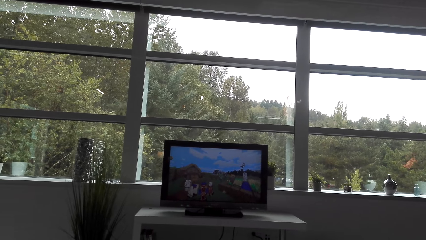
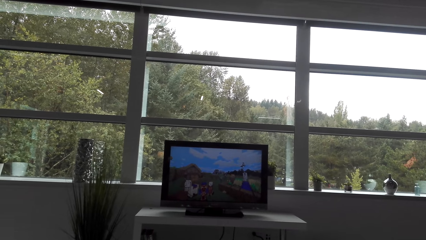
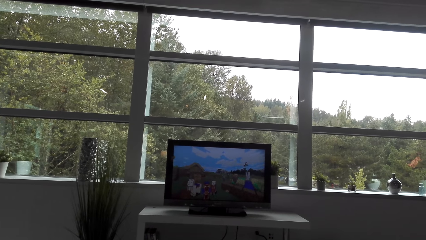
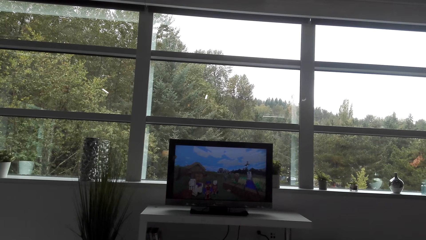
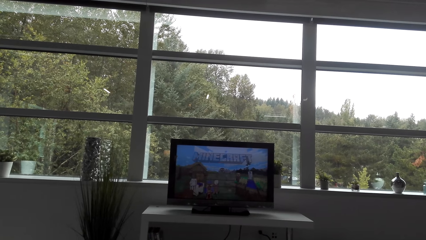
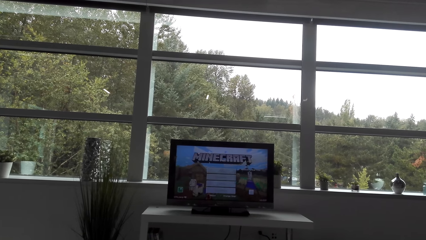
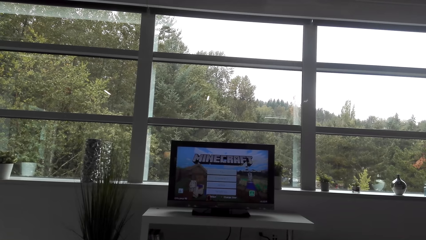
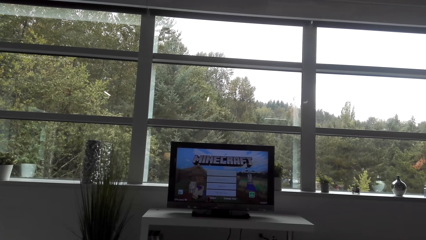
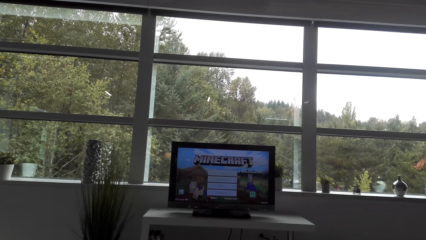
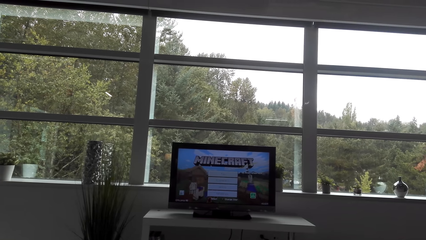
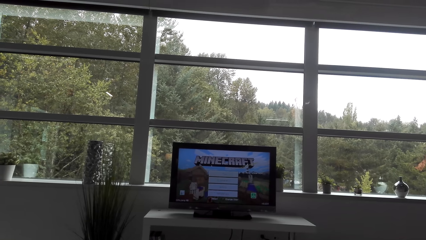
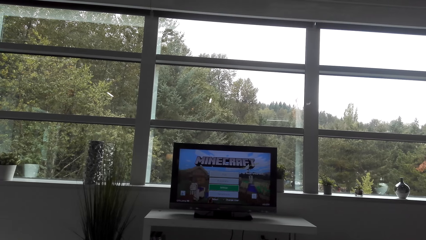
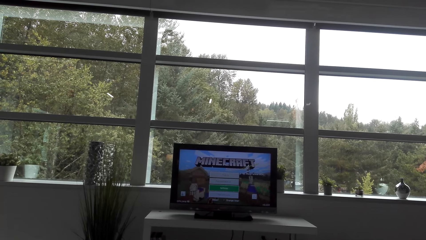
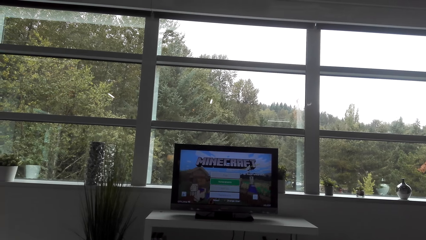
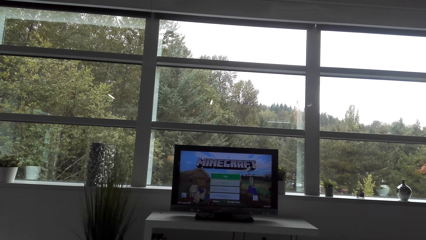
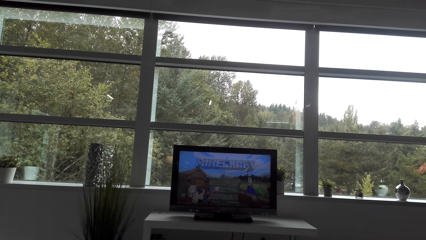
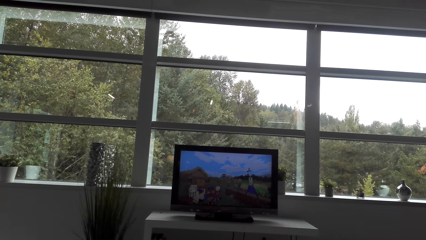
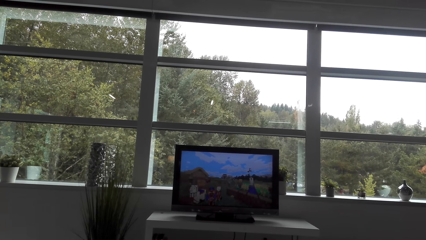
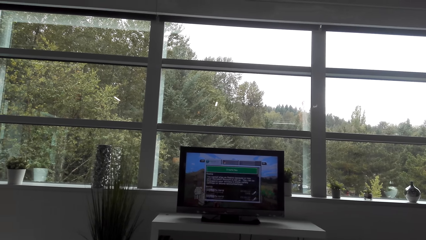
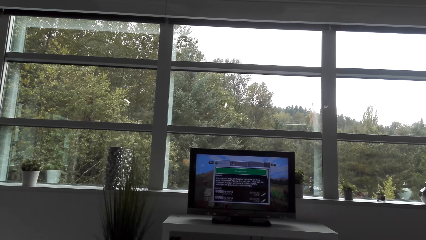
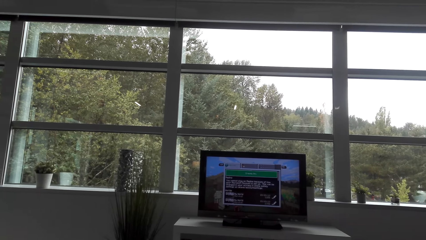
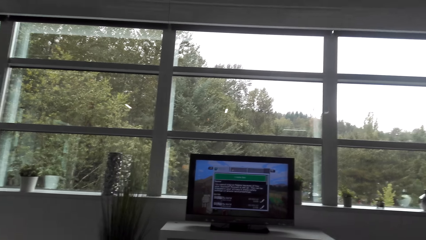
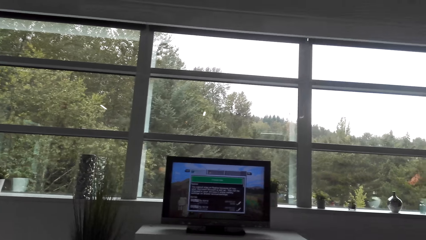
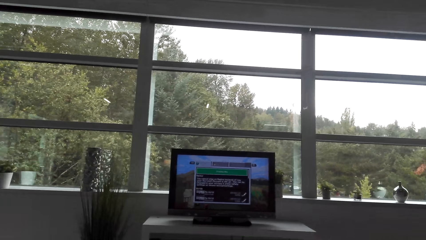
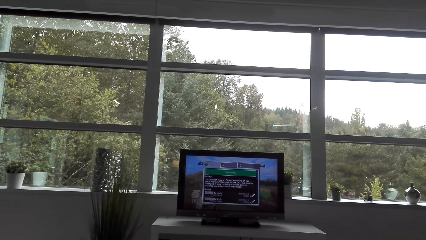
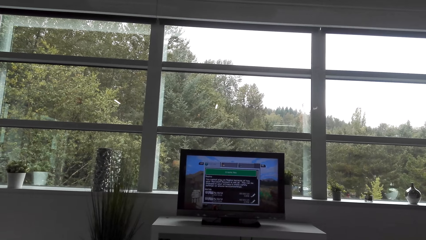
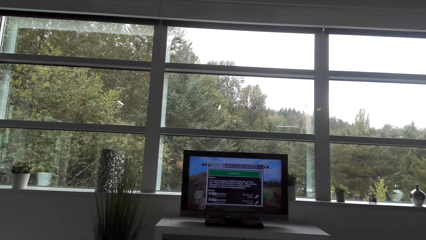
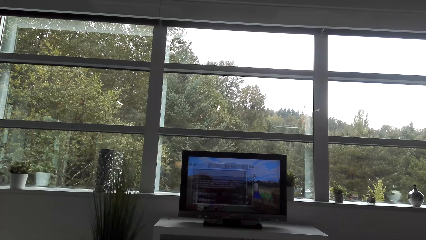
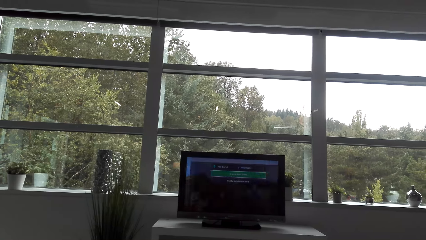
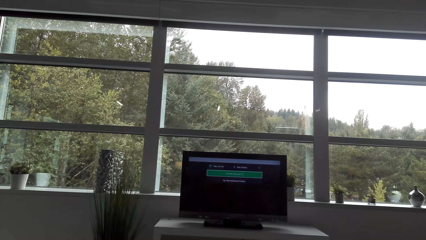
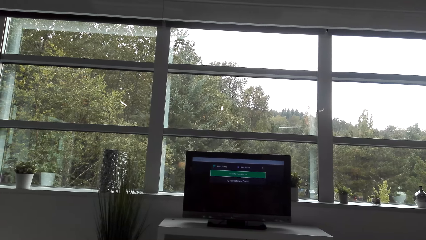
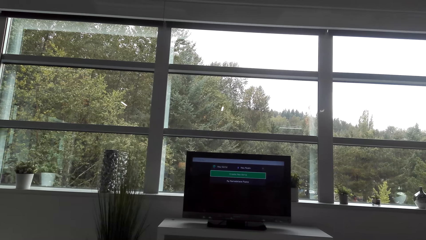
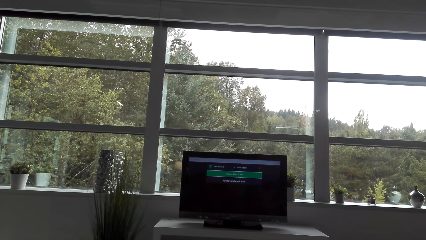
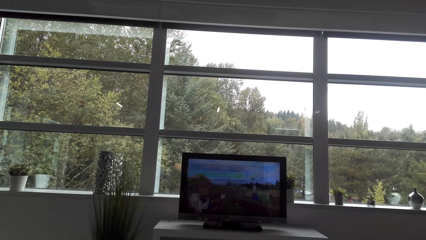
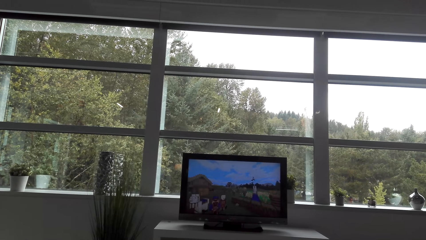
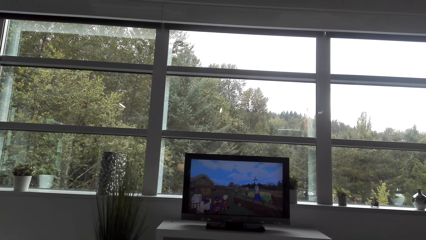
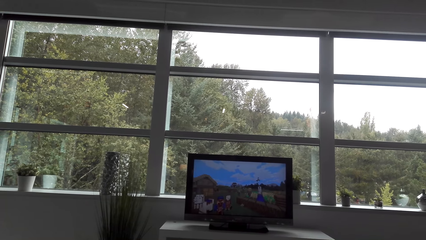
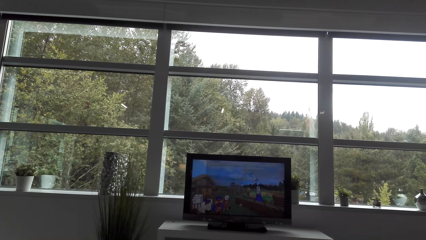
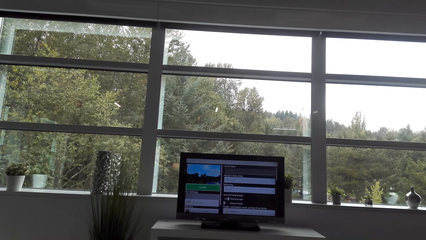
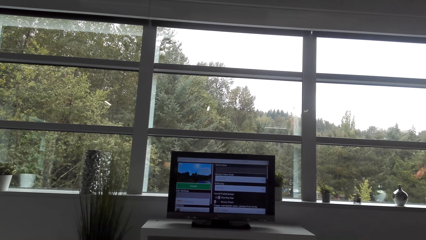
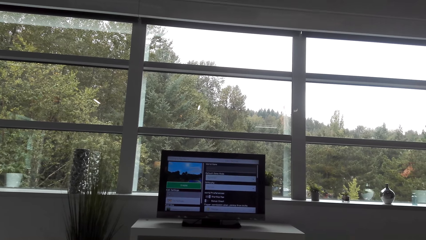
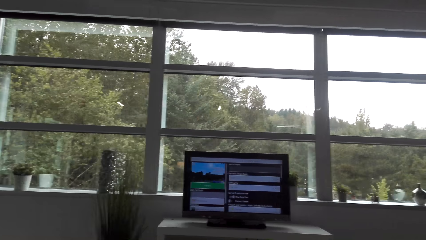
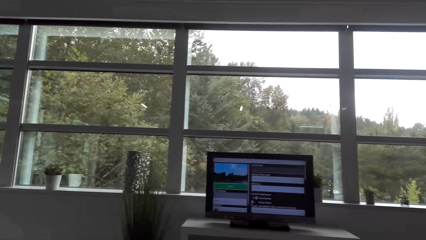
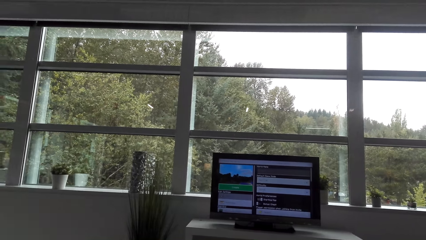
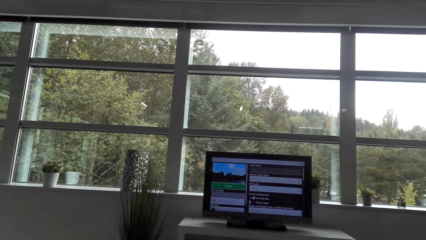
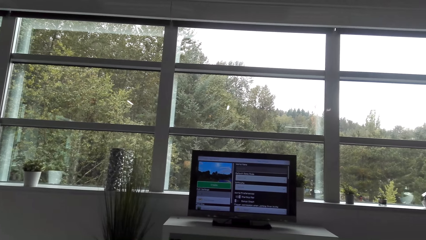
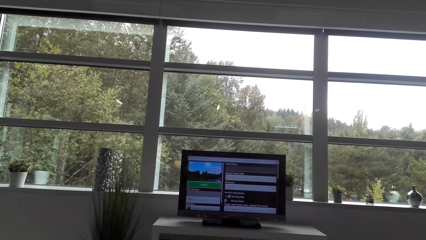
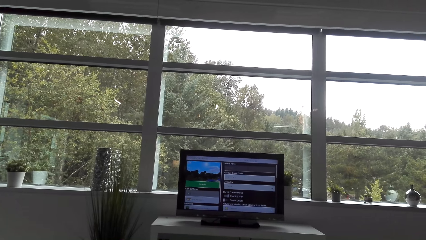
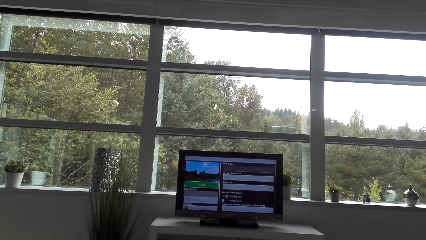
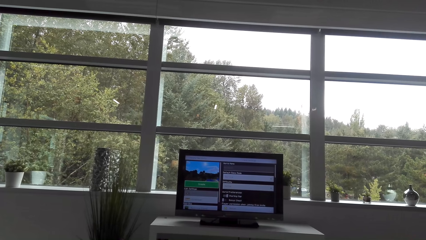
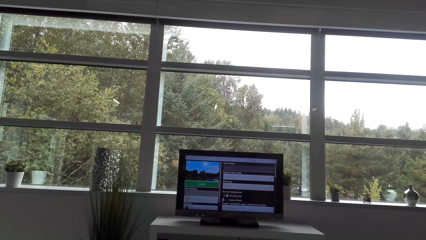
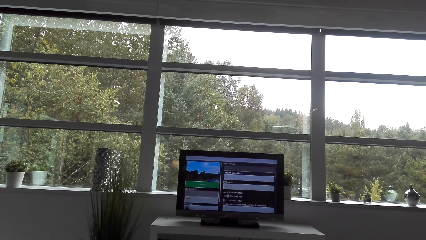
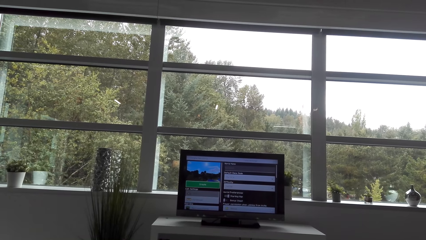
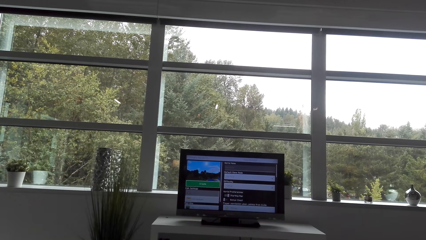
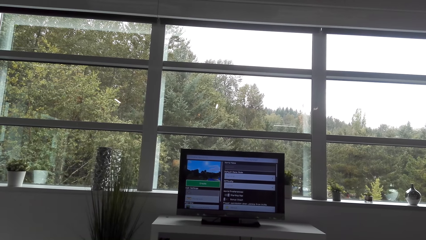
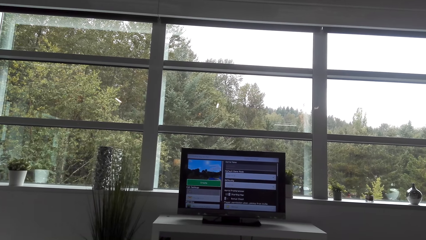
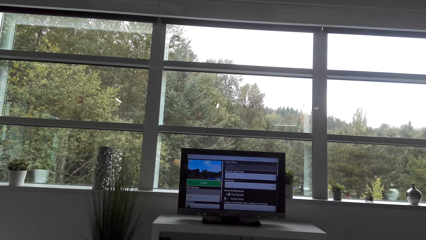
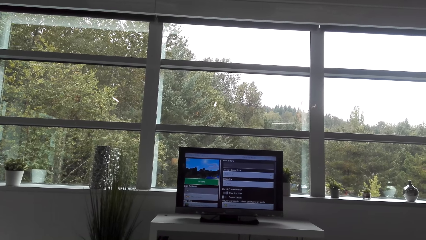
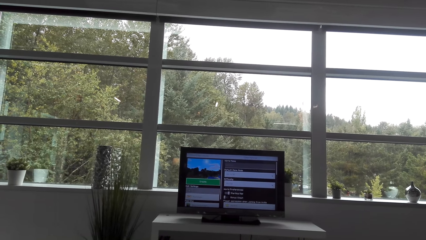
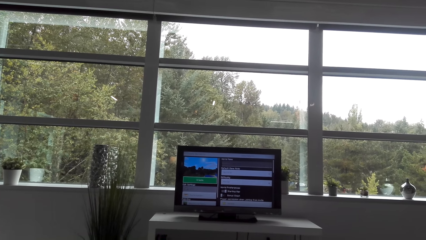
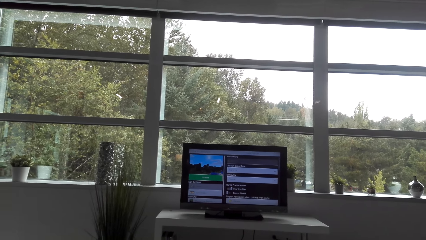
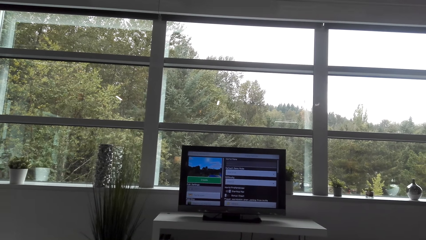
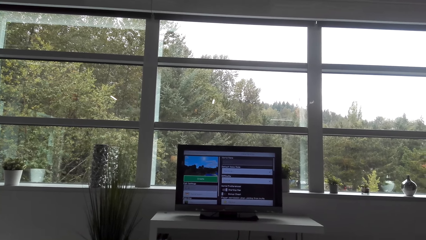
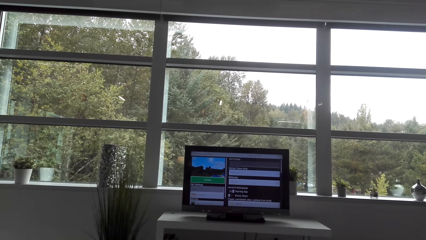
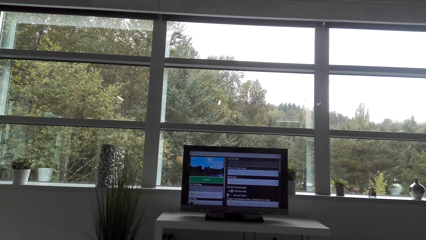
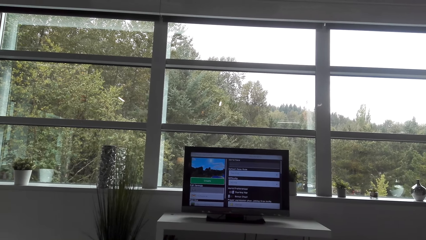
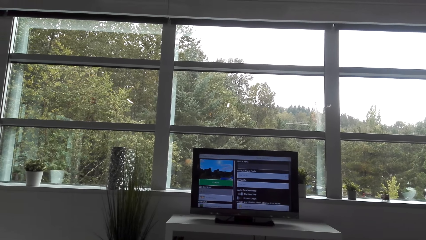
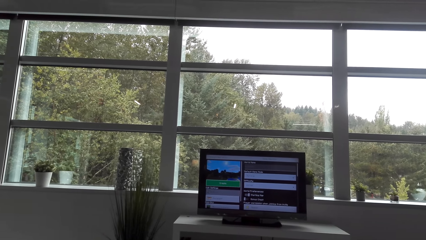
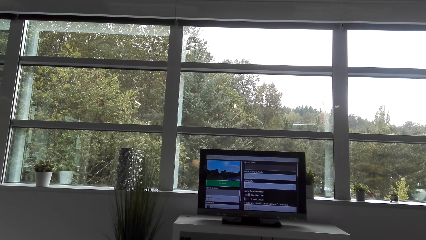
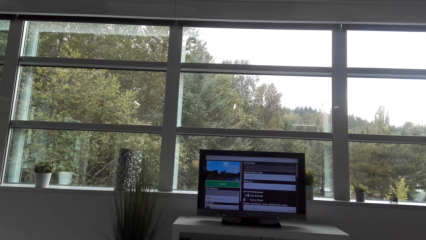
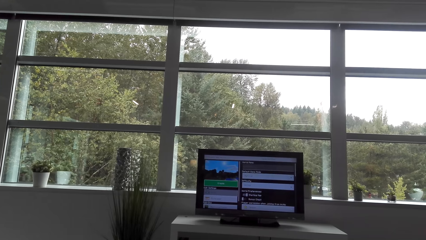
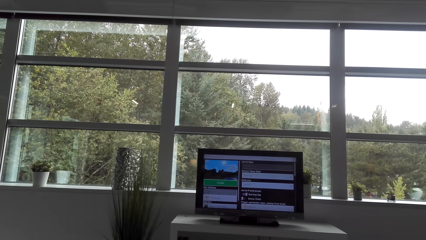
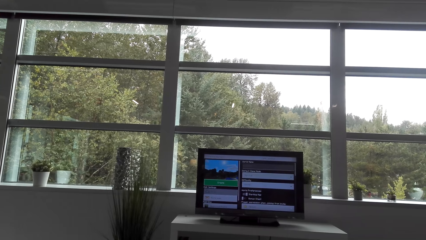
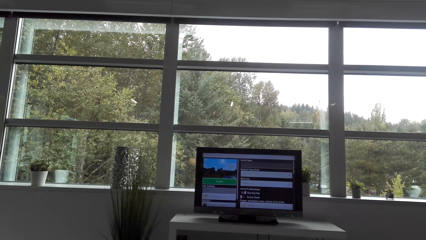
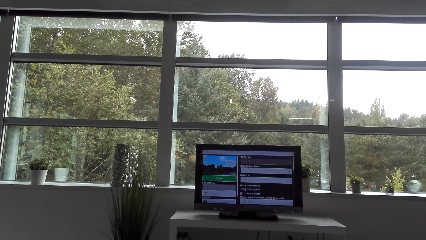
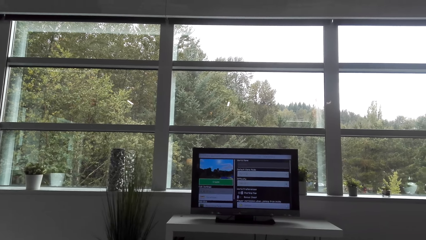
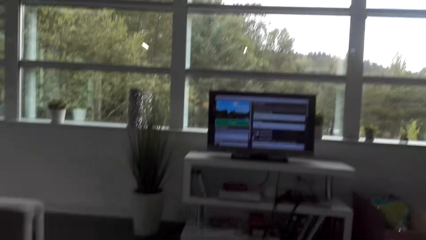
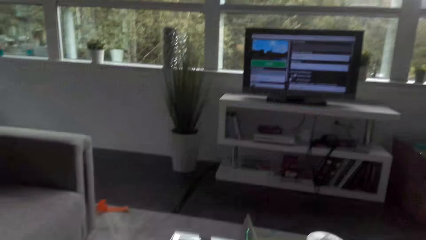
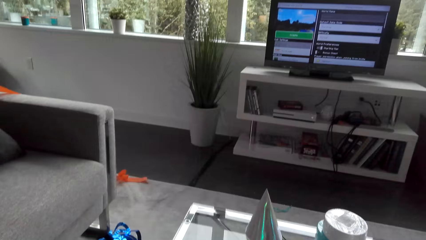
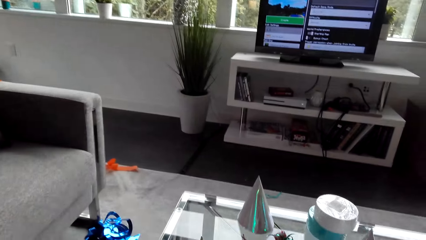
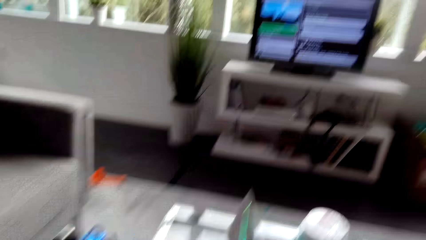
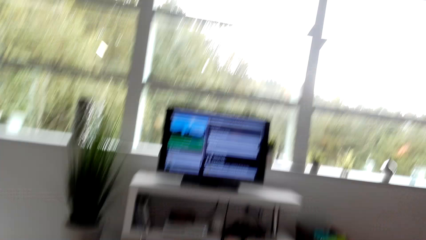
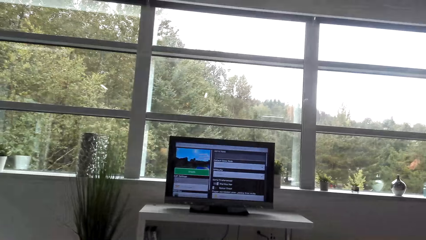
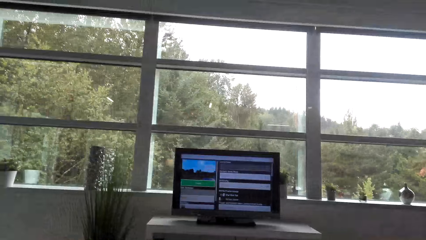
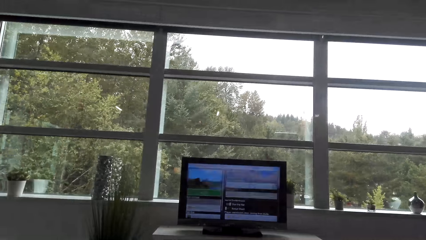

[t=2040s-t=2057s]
The camera wearer sets the video game. They look down.
